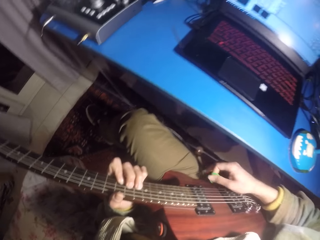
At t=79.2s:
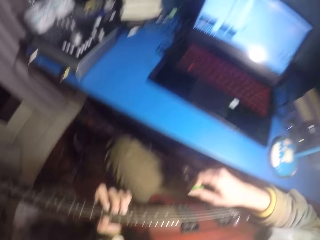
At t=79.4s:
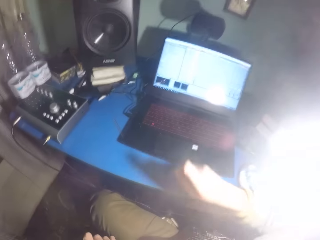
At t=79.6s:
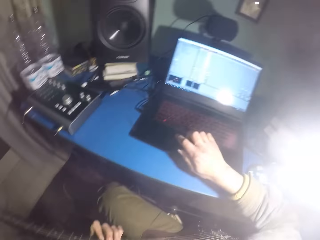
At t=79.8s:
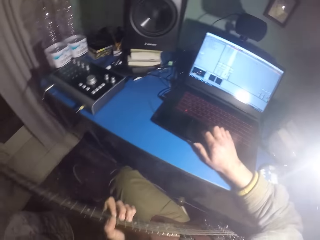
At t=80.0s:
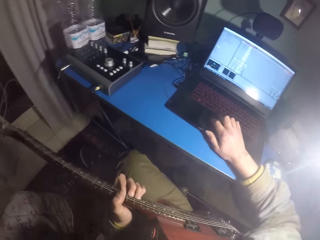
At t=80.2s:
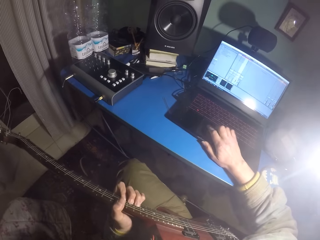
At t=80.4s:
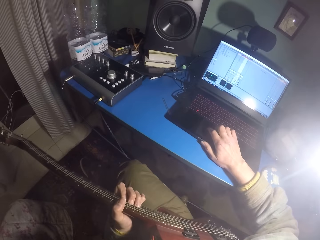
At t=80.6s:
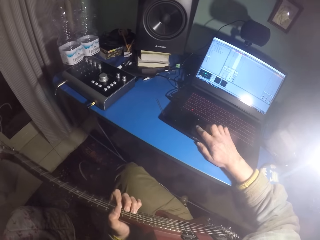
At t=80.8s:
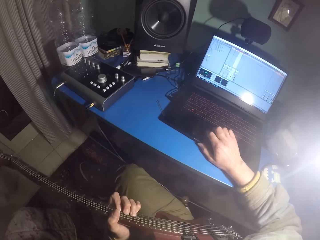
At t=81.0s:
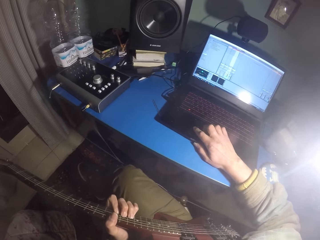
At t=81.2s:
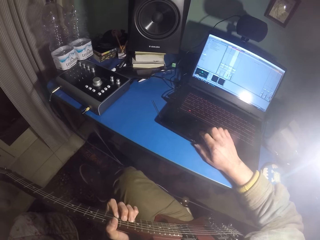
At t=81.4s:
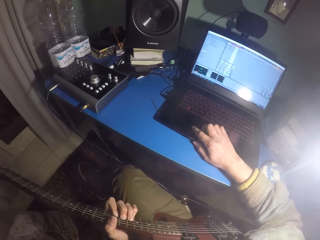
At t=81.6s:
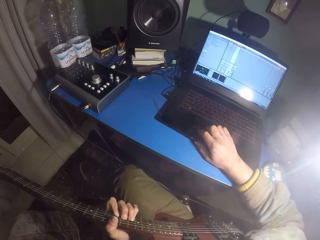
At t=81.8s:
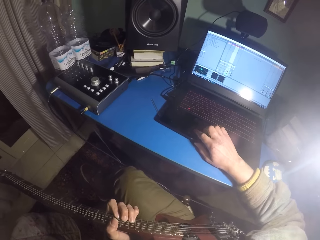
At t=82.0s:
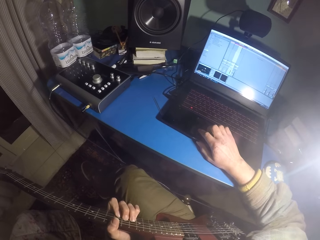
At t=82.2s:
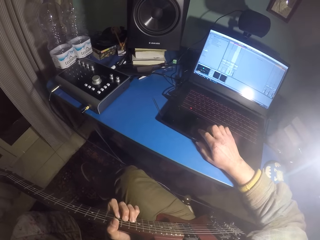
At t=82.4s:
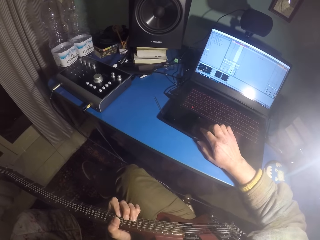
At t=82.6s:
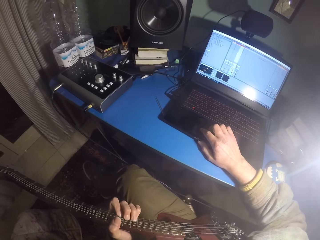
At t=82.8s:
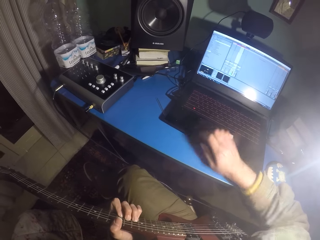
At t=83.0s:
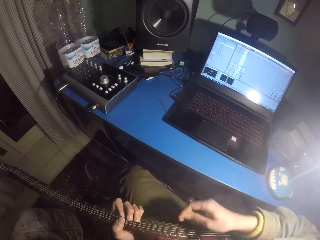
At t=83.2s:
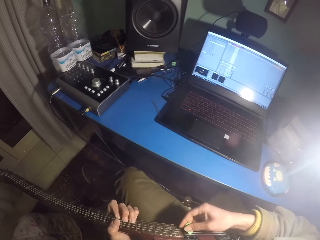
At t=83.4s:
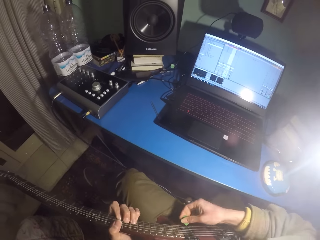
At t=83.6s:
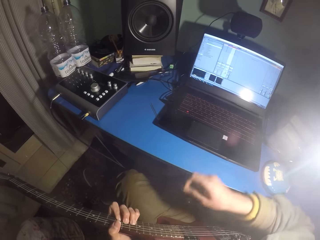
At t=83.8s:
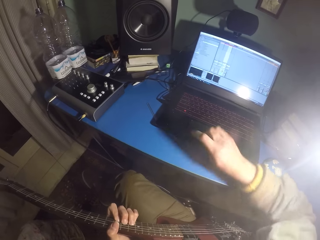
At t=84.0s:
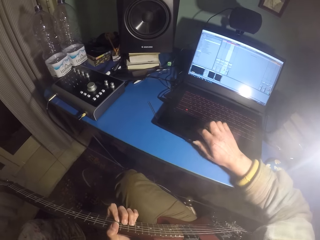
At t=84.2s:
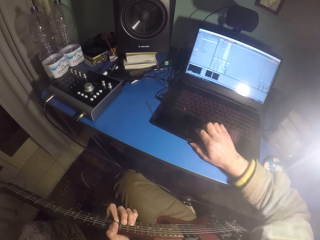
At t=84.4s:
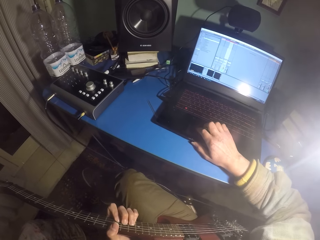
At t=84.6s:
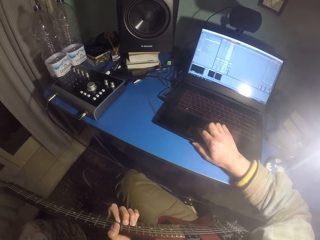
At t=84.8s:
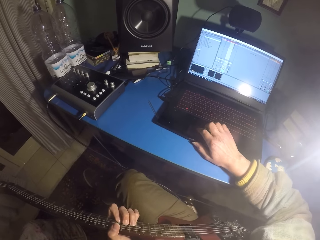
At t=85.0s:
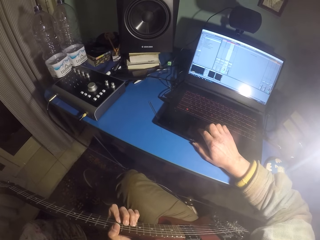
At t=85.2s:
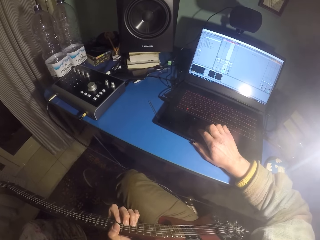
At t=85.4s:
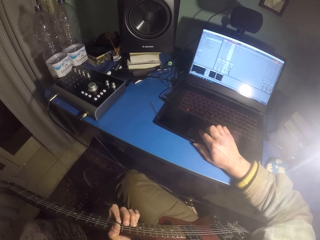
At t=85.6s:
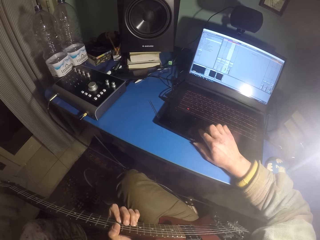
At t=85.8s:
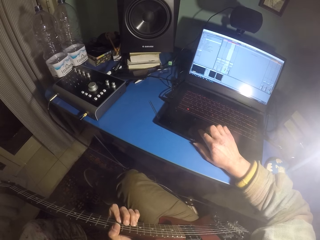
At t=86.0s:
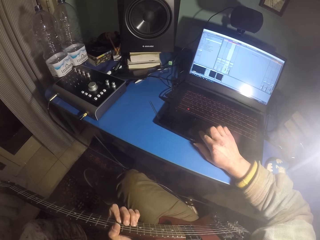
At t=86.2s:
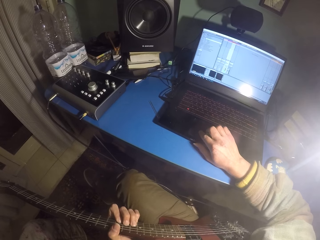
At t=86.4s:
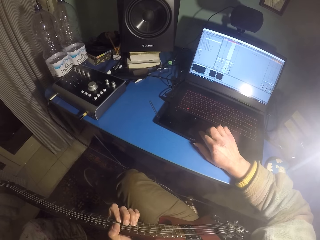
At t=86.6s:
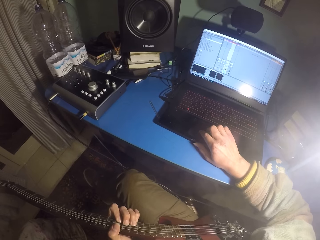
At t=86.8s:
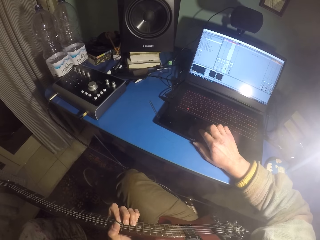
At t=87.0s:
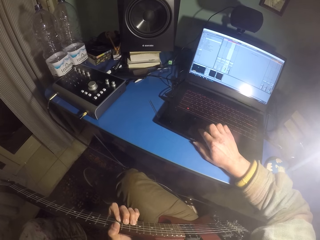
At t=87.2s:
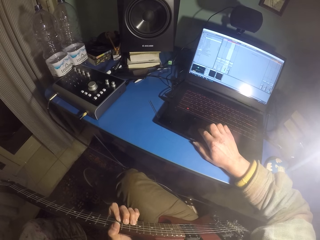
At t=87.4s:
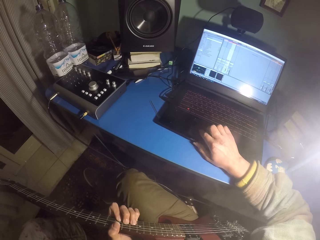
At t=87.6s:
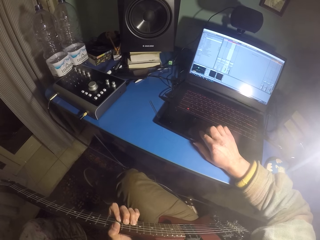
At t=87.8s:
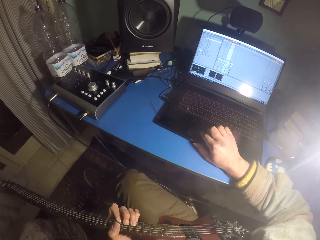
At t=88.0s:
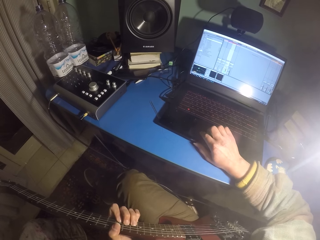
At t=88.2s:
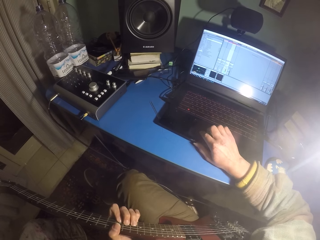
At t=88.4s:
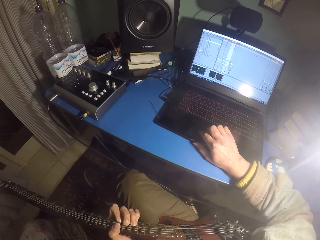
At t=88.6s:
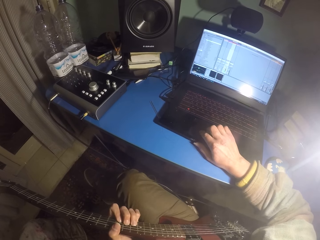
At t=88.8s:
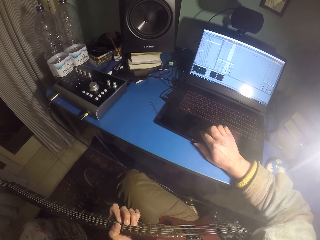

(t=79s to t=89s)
The camera wearer scrolls the computer mouse and uses the laptop. They play the guitar. They use the laptop and scroll the computer mouse.

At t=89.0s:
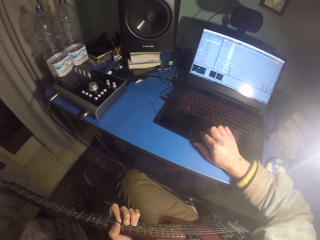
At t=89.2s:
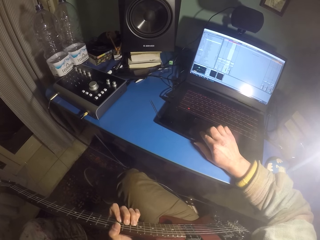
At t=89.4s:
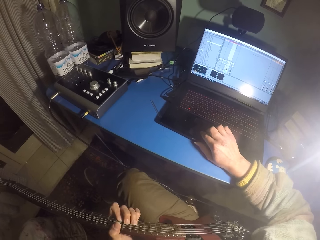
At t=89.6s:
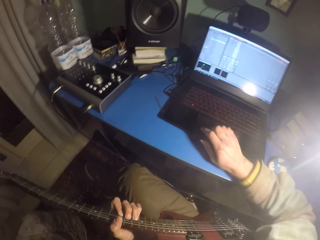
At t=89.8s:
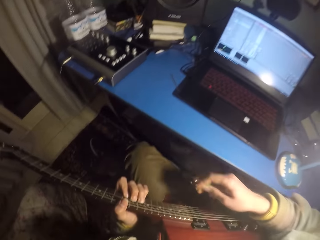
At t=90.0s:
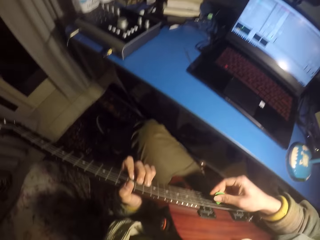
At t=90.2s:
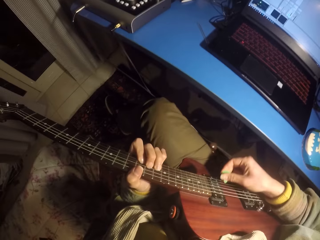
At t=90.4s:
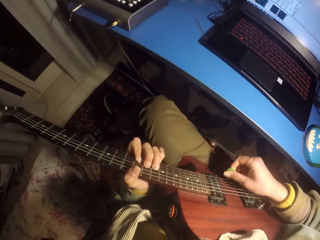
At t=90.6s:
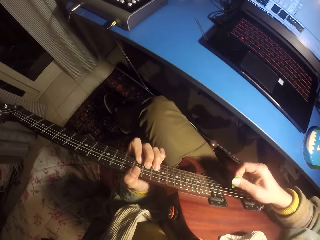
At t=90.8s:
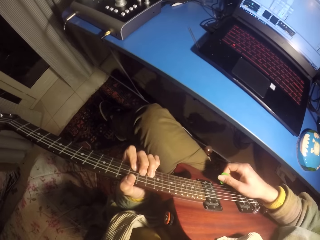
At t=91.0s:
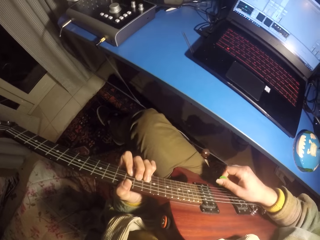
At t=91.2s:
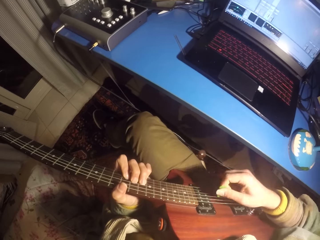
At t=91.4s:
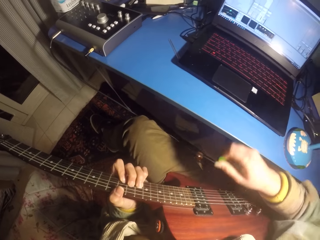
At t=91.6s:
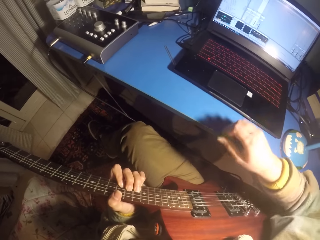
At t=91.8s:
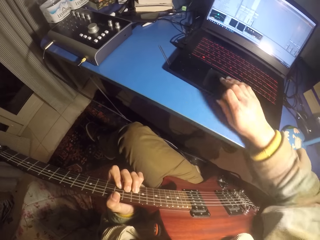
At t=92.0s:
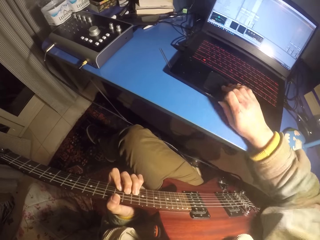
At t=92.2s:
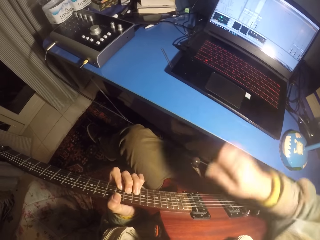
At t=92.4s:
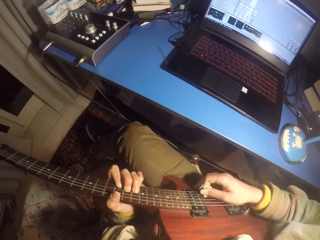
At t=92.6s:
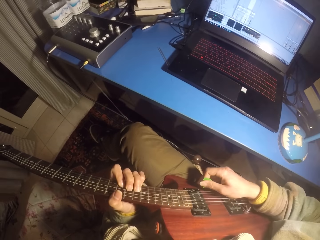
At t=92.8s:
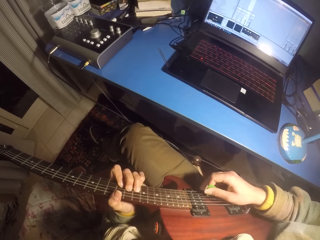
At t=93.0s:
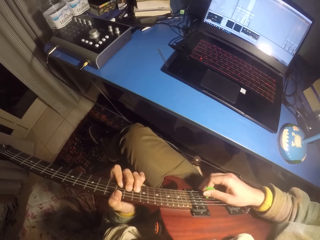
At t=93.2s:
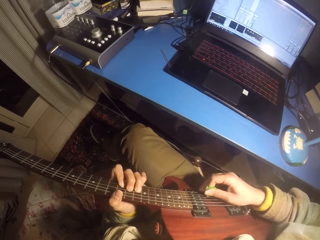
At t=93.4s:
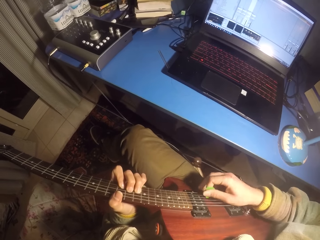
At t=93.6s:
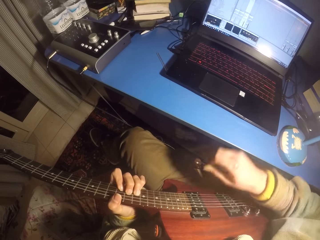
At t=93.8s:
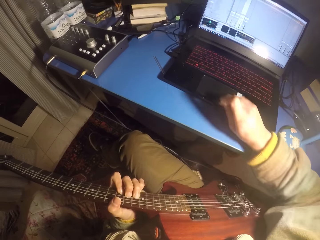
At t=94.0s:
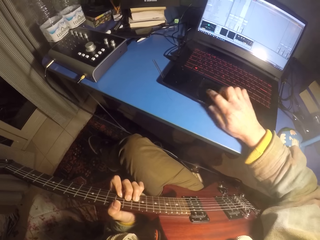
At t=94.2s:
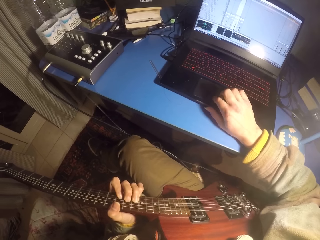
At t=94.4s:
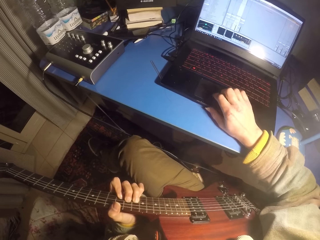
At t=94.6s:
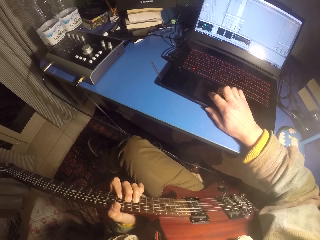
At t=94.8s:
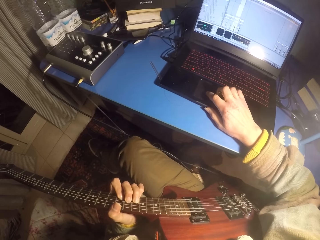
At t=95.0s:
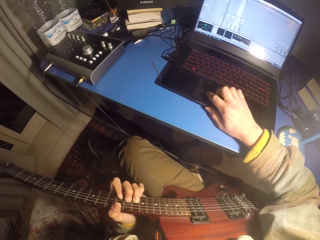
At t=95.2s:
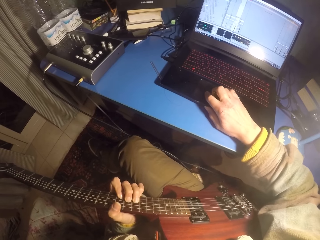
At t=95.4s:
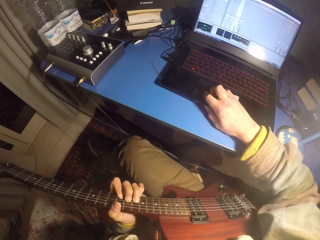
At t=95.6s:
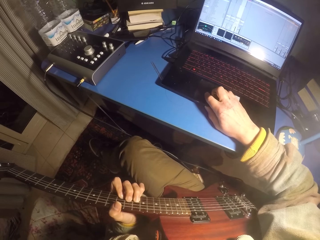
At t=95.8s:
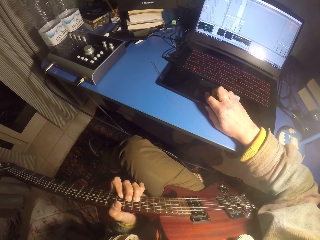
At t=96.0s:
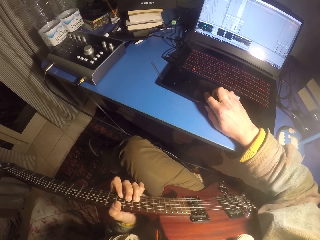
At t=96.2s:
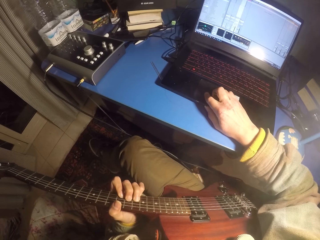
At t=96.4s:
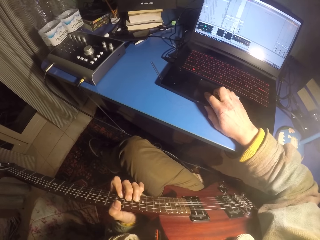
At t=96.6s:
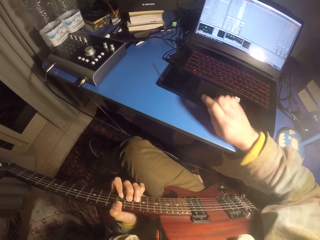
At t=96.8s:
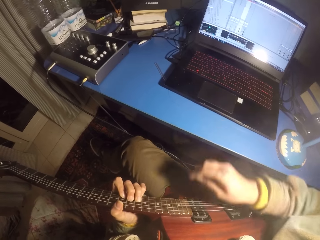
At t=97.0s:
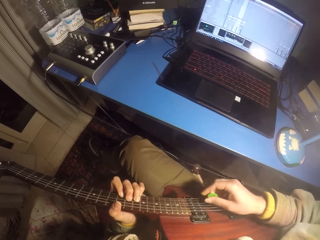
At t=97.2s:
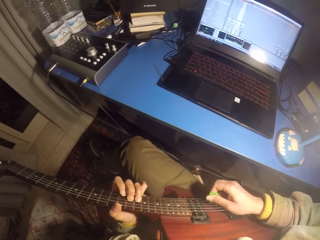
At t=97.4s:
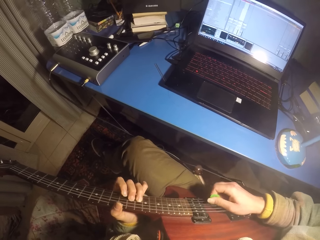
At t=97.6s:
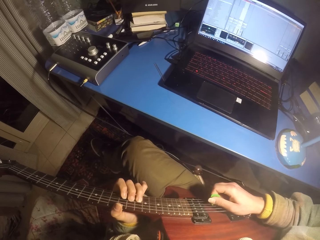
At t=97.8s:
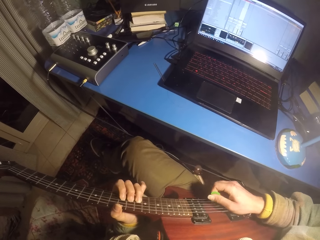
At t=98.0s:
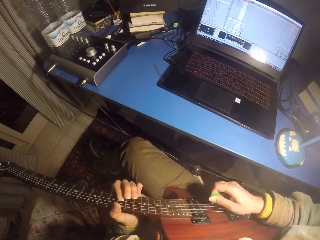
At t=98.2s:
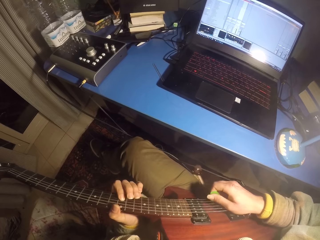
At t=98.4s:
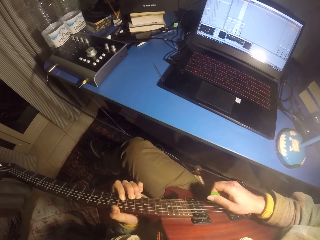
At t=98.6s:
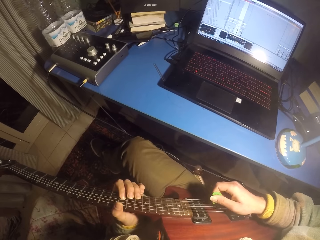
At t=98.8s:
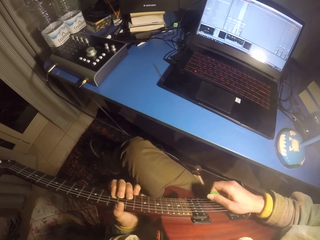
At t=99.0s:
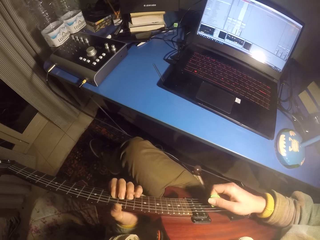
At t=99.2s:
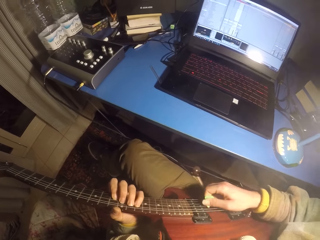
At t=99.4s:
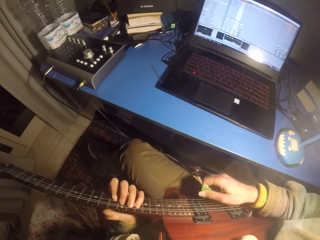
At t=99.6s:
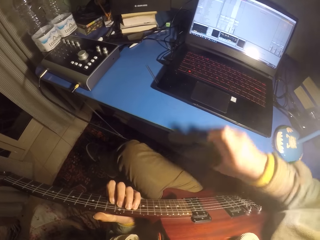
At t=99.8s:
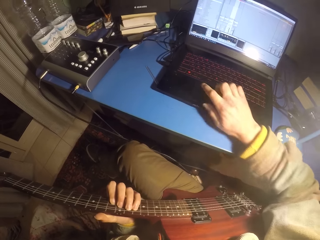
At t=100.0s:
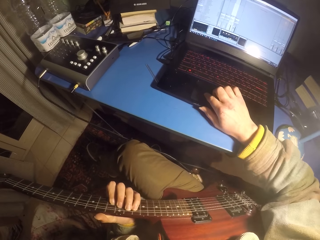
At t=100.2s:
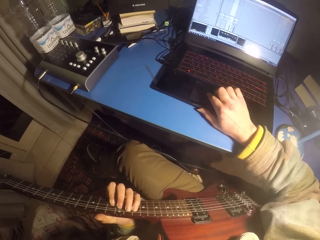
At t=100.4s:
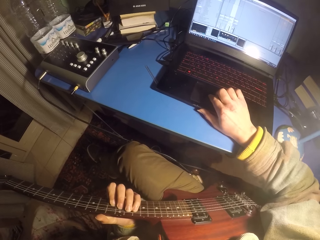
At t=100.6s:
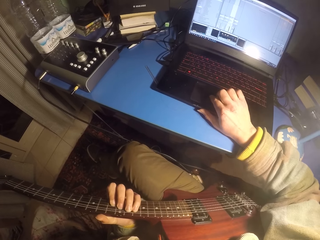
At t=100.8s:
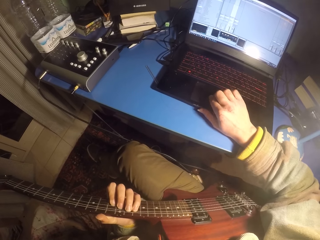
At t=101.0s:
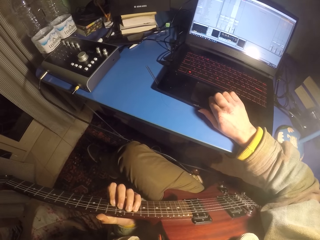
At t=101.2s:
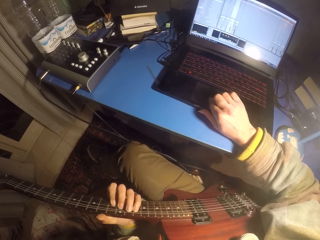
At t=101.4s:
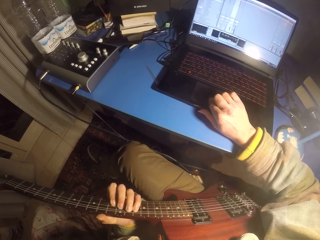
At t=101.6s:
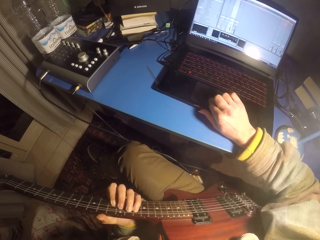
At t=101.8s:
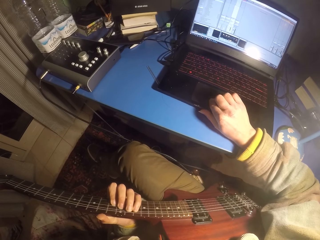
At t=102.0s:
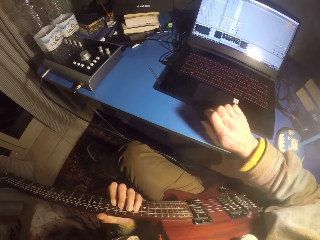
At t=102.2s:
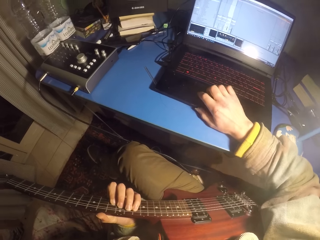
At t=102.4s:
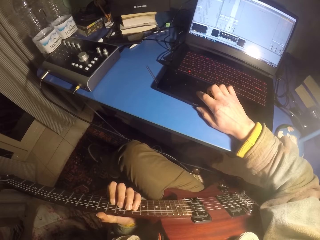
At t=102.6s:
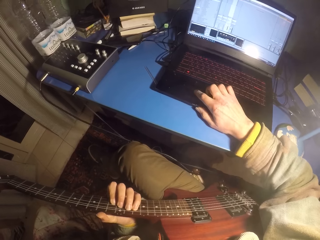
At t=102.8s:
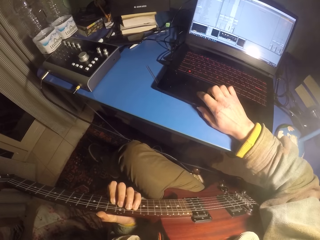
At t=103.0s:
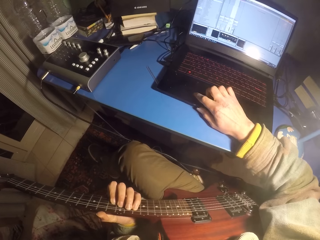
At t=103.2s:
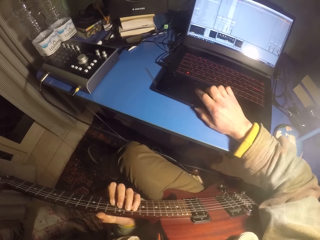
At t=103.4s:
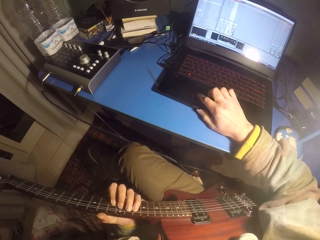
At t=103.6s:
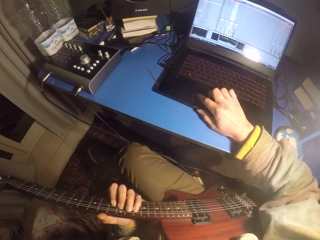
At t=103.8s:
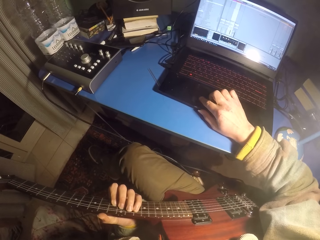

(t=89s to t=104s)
The camera wearer plays the guitar. They use the laptop and scroll the computer mouse. They play the guitar. They use the laptop and scroll the computer mouse.
